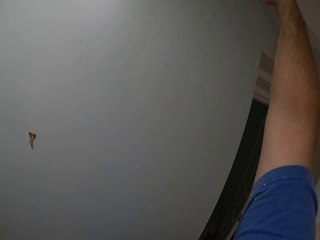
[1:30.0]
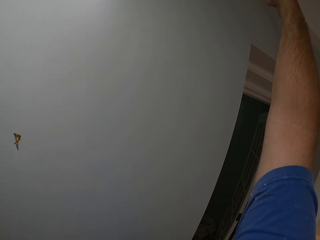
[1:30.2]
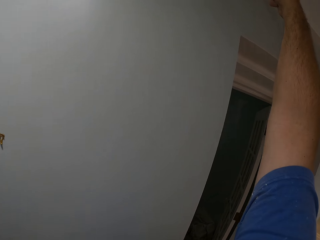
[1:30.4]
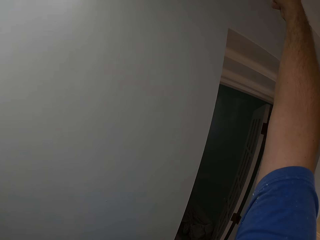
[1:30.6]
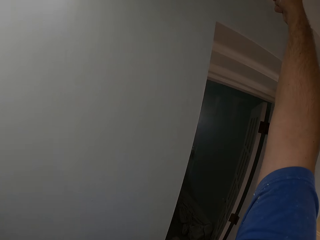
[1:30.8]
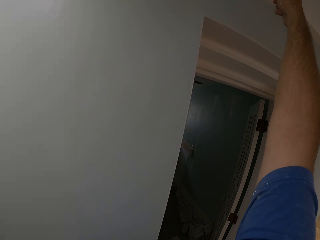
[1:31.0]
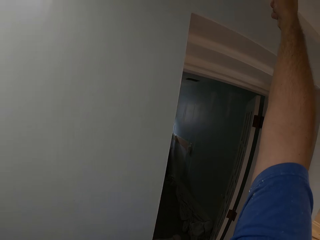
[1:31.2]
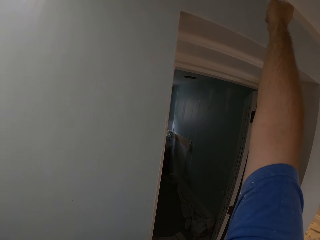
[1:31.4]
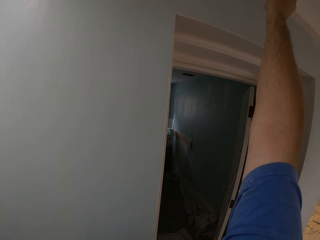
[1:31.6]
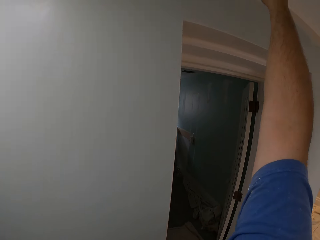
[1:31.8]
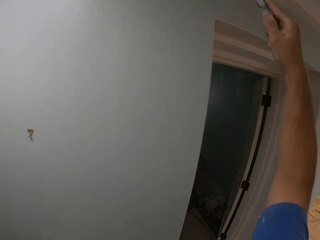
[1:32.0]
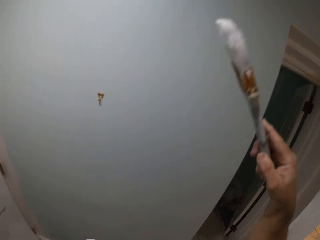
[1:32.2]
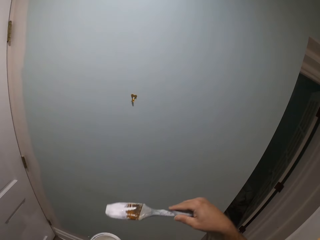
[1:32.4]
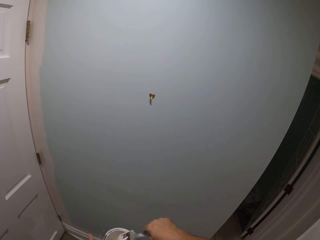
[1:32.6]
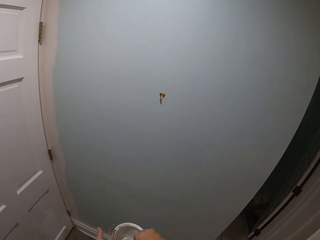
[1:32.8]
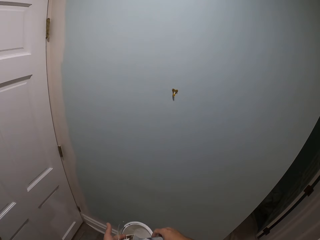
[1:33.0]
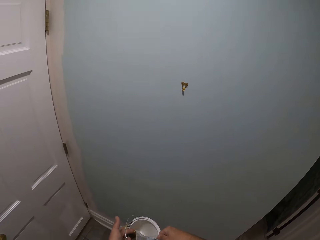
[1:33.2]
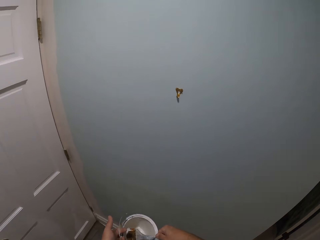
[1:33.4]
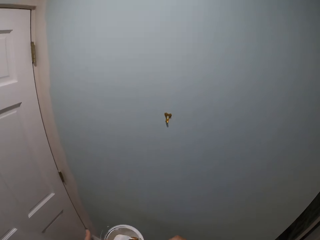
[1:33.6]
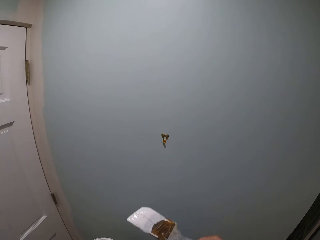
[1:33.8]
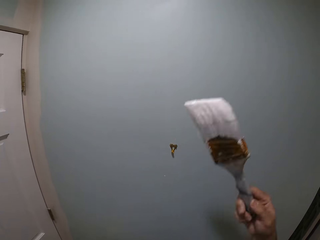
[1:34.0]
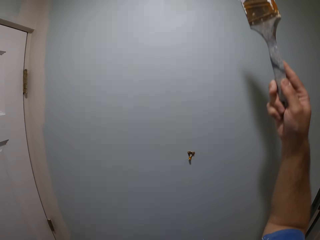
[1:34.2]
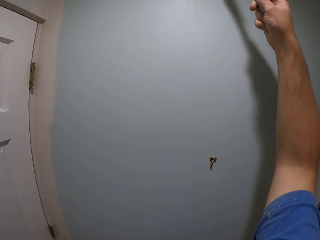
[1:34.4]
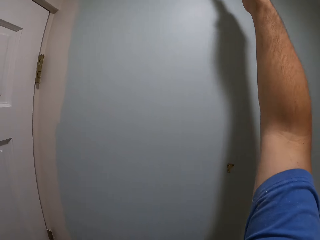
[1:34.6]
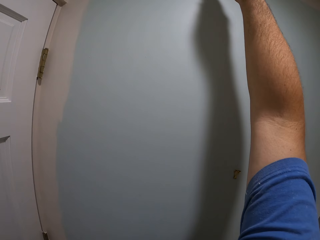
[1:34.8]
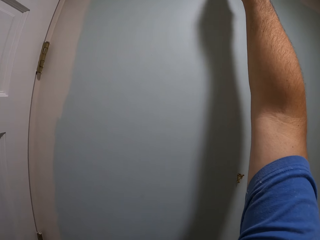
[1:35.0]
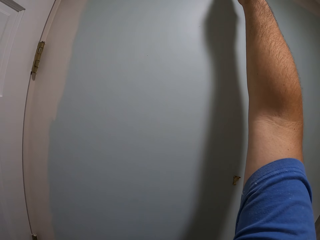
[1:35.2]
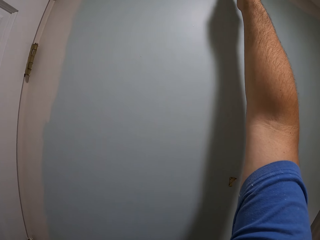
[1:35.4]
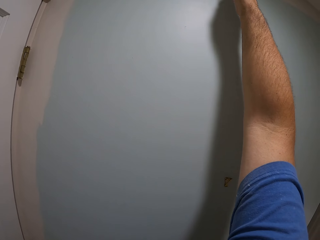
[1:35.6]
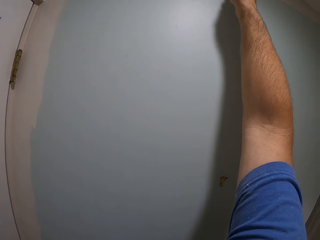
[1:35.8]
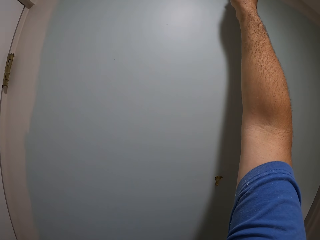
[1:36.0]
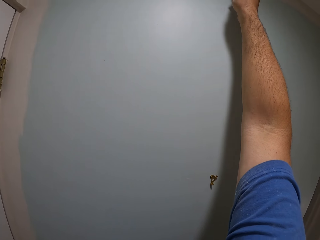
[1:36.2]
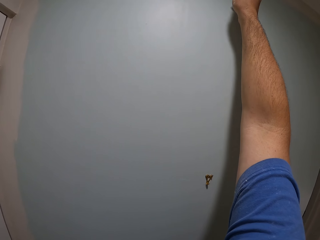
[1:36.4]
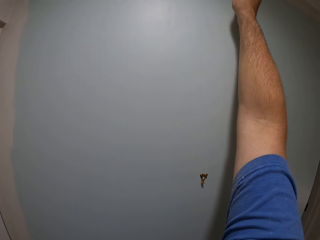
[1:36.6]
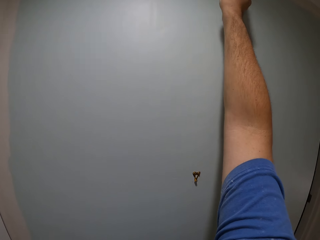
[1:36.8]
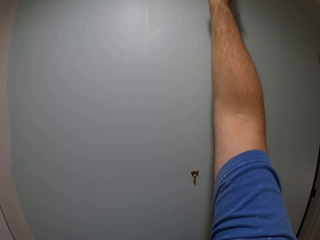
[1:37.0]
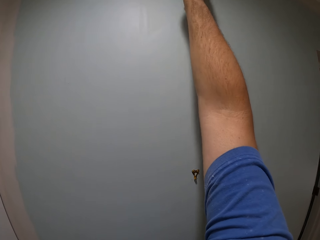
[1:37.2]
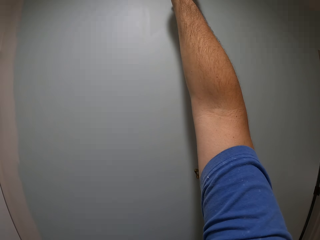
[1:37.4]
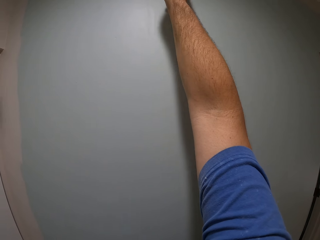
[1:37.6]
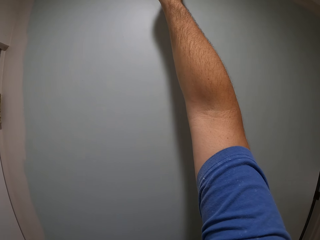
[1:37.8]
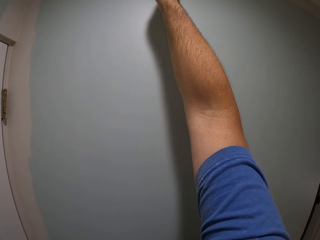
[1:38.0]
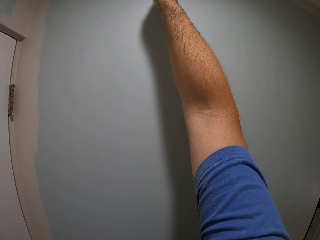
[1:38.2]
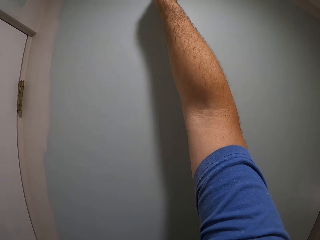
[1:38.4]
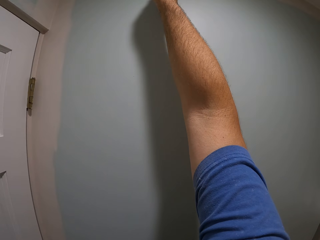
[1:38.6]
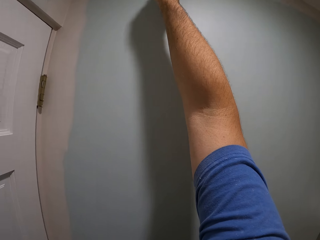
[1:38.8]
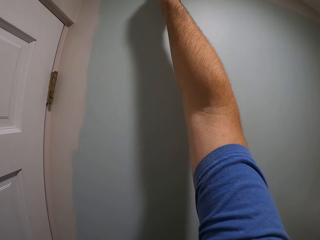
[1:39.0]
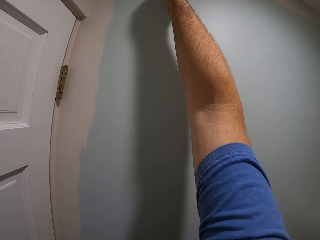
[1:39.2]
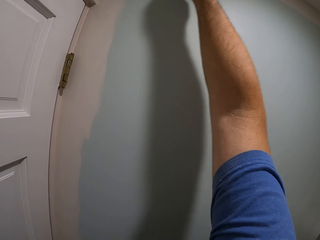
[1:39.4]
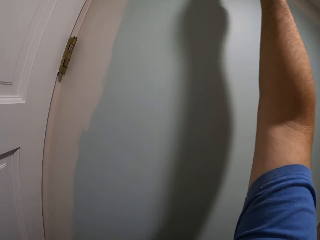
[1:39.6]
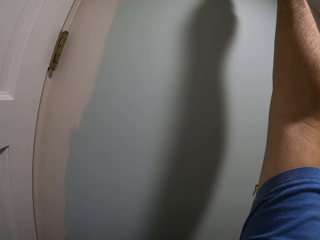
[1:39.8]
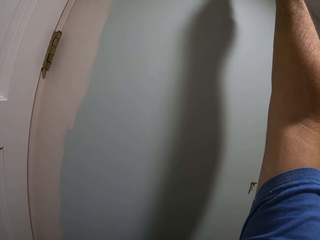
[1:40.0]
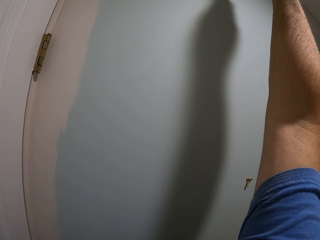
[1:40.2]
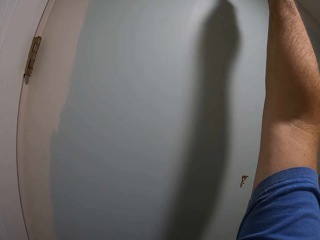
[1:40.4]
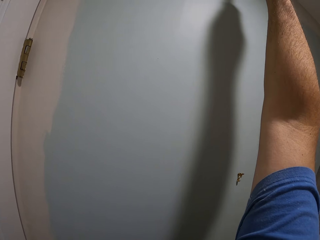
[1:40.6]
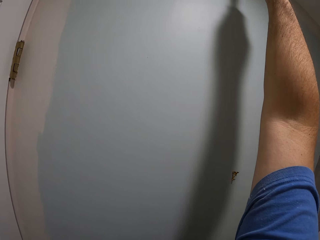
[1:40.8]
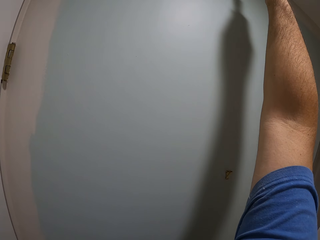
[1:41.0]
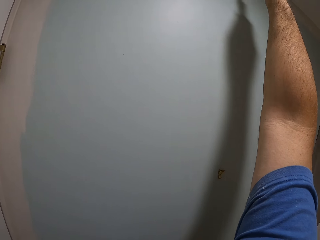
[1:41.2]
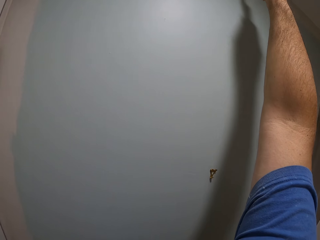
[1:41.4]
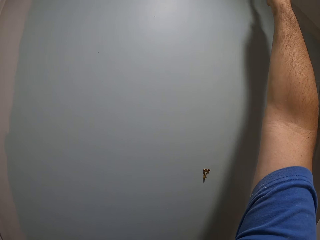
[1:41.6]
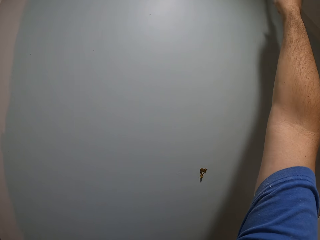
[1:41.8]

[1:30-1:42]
The camera wearer dips the paint brush into the paint bucket. They walk and paint the upper wall or the ceiling of the house.

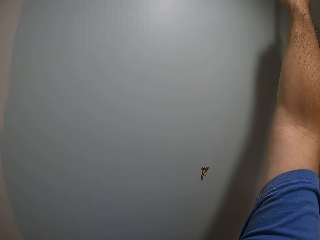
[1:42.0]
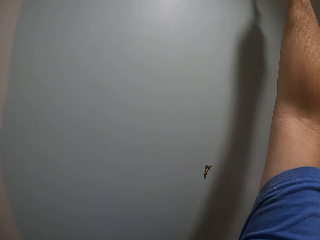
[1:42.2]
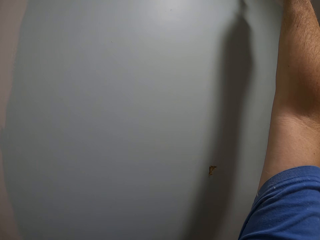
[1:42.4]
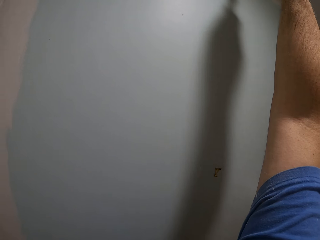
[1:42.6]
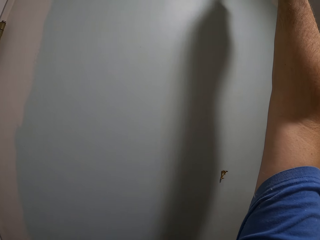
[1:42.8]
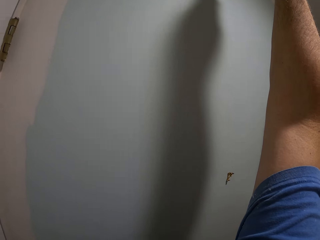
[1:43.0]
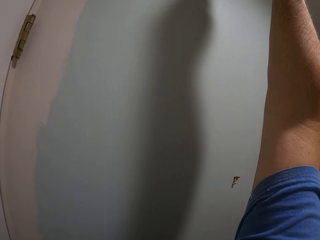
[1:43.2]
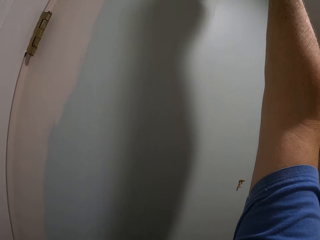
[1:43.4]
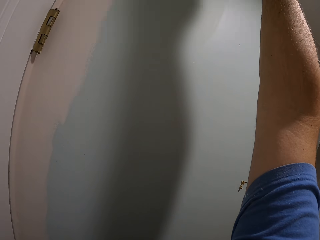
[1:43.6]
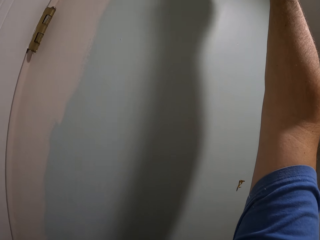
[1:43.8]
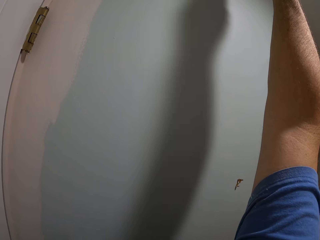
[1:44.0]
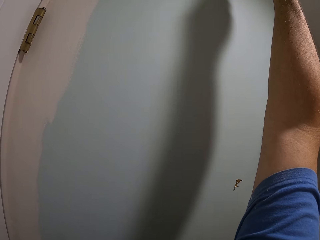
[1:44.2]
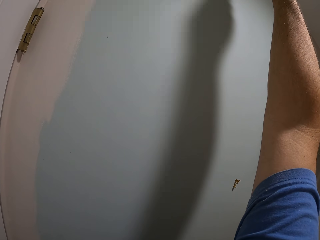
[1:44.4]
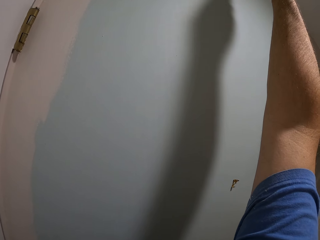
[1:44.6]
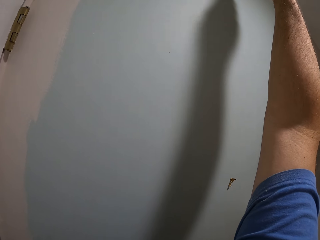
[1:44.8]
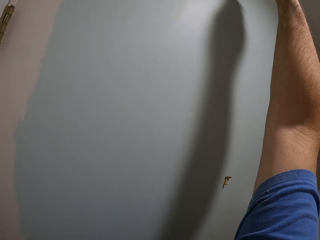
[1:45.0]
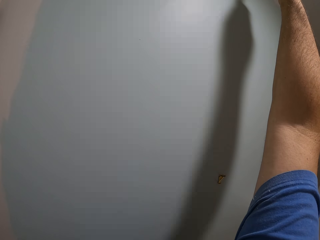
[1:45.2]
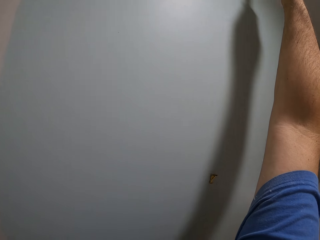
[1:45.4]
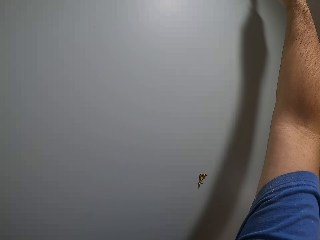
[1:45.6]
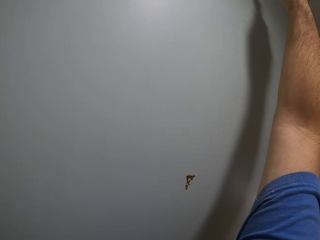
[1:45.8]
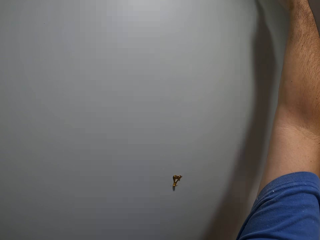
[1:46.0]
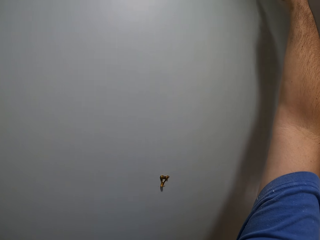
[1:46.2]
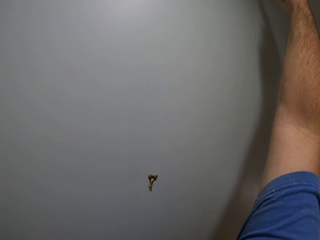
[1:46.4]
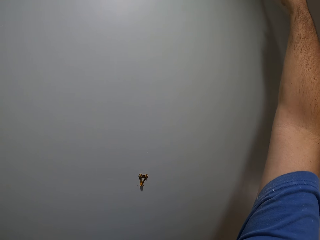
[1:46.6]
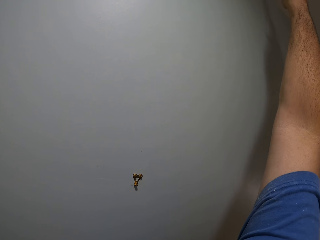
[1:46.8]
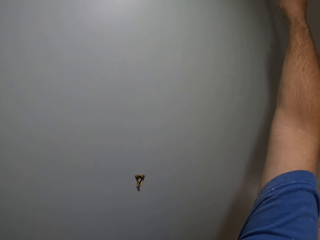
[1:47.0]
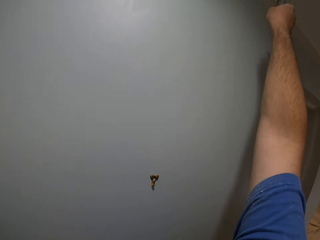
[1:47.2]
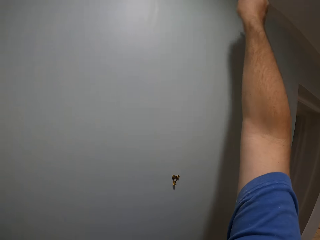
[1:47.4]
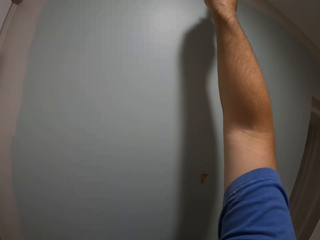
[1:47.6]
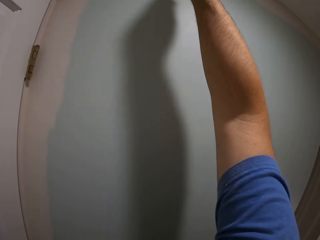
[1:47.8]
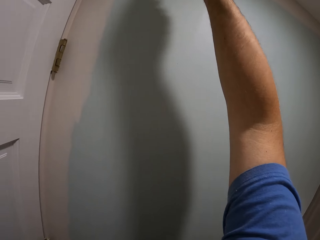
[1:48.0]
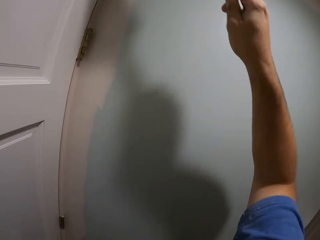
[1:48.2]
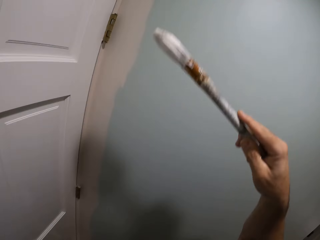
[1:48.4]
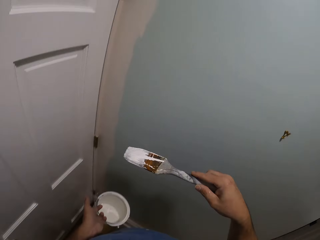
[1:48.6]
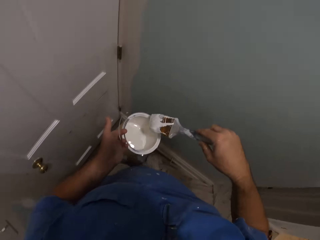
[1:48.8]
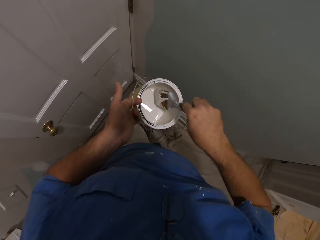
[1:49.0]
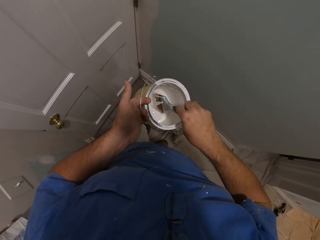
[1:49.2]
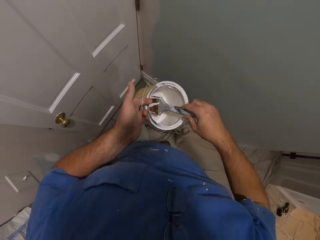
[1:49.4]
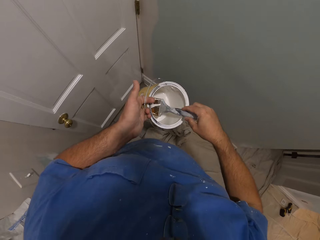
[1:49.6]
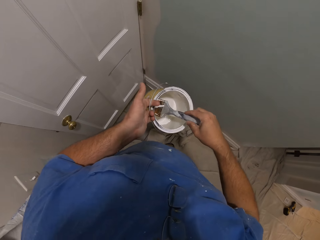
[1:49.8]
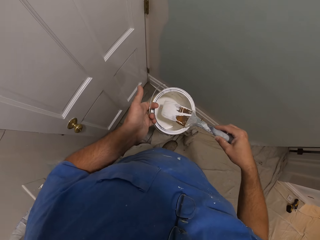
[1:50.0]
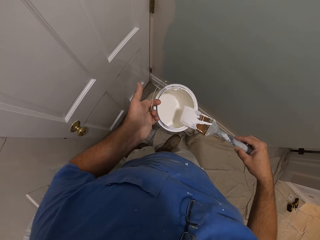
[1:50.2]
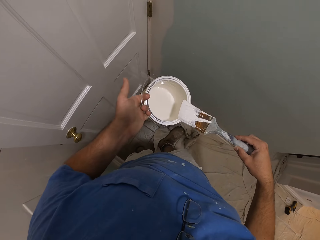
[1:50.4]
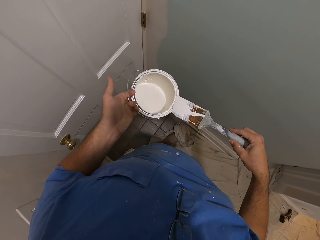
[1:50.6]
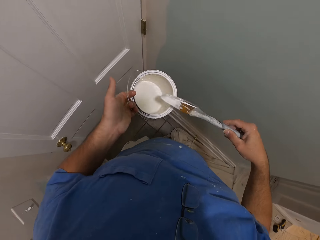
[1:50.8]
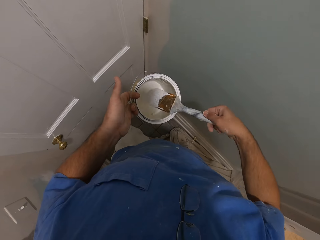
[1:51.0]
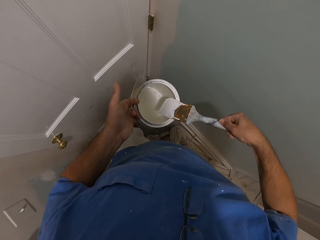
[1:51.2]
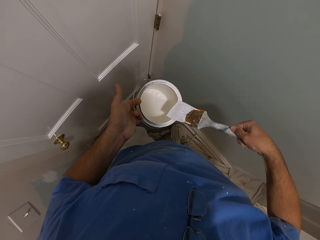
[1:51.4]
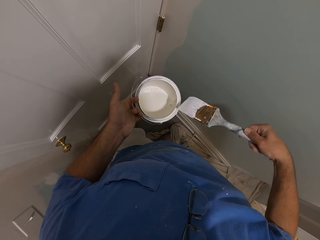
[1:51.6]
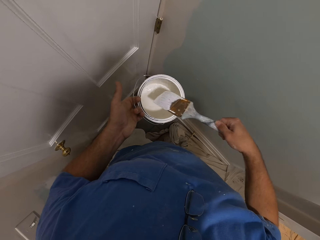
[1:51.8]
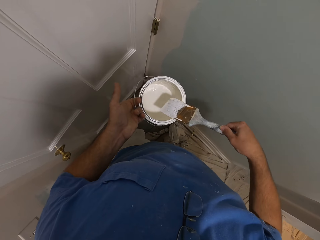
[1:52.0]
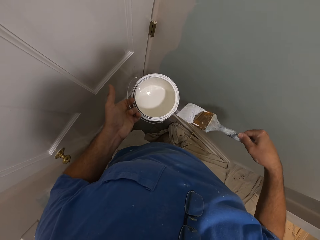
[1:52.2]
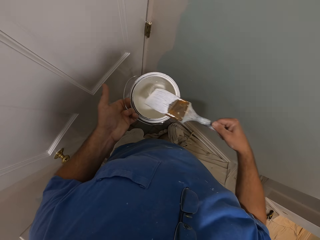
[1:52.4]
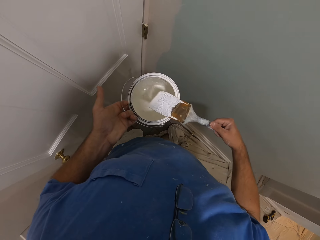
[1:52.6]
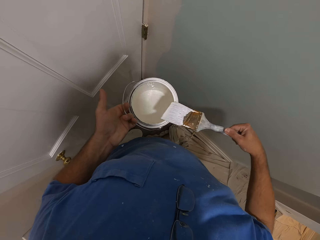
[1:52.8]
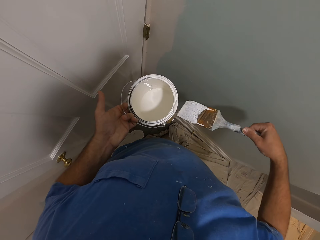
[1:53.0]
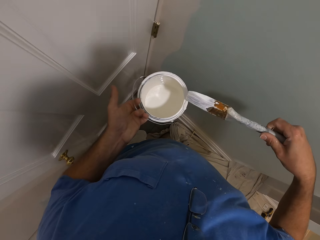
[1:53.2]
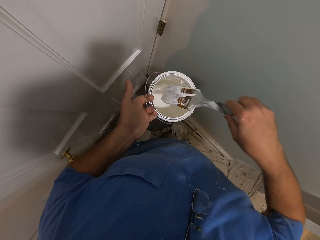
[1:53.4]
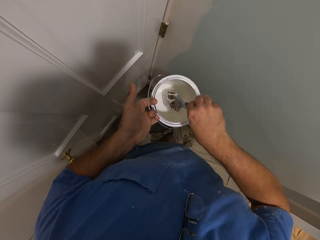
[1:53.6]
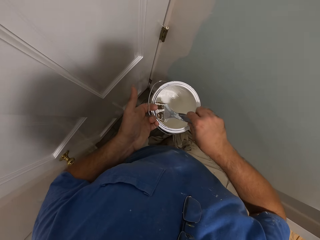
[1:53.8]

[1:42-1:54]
The camera wearer dips the paint brush into the paint bucket. They wipe the paint brush on the paint bucket's brim. They walk and paint the upper wall.
